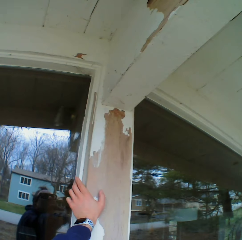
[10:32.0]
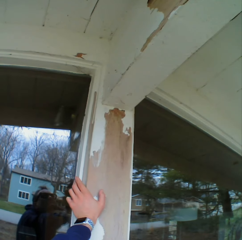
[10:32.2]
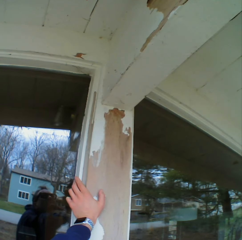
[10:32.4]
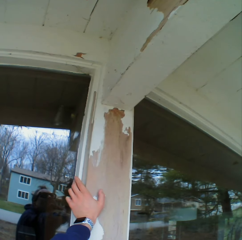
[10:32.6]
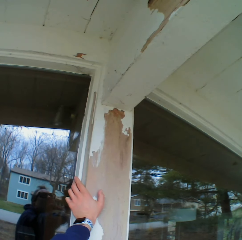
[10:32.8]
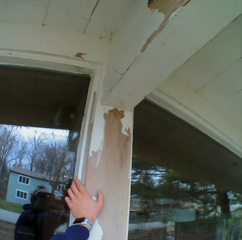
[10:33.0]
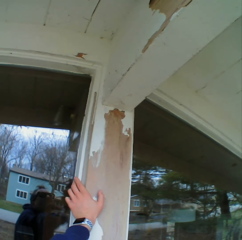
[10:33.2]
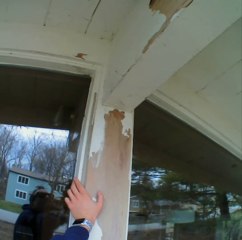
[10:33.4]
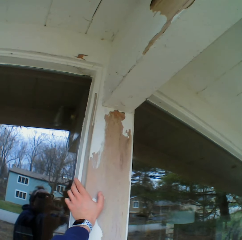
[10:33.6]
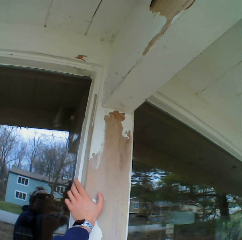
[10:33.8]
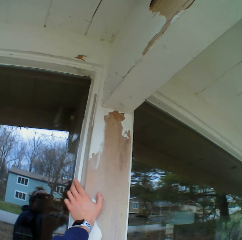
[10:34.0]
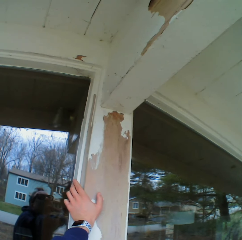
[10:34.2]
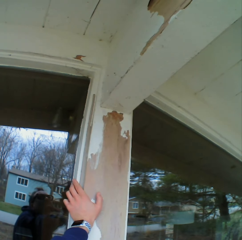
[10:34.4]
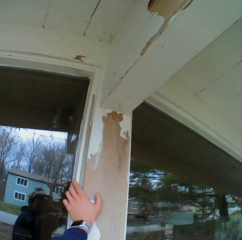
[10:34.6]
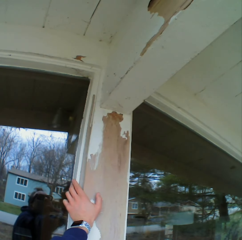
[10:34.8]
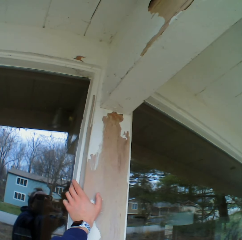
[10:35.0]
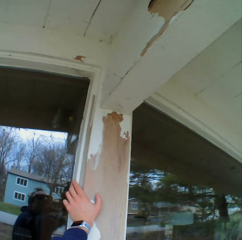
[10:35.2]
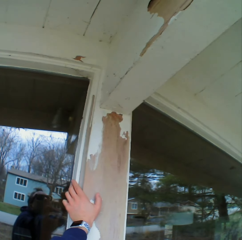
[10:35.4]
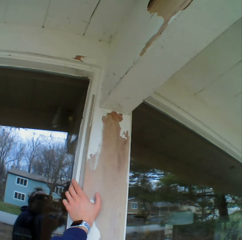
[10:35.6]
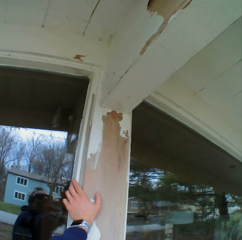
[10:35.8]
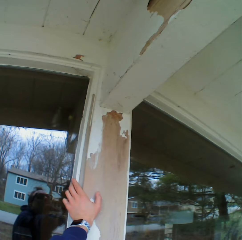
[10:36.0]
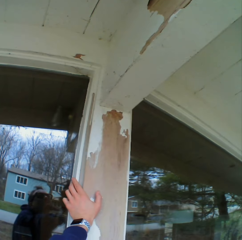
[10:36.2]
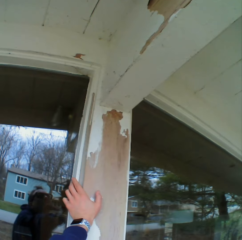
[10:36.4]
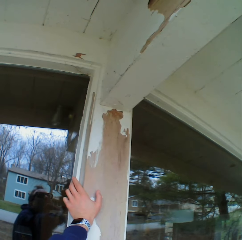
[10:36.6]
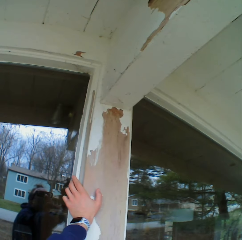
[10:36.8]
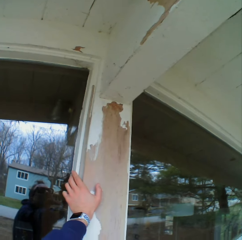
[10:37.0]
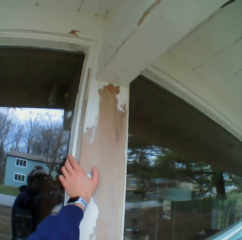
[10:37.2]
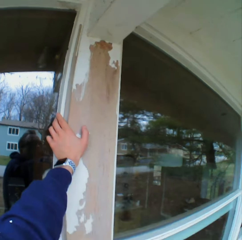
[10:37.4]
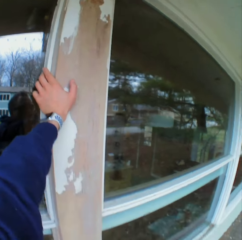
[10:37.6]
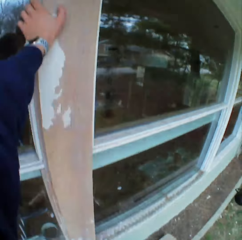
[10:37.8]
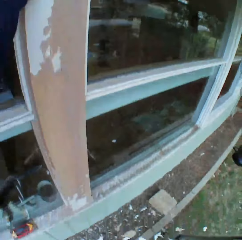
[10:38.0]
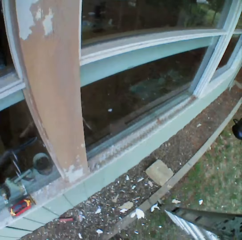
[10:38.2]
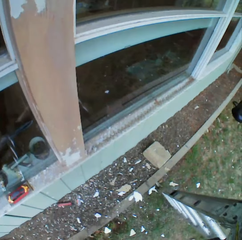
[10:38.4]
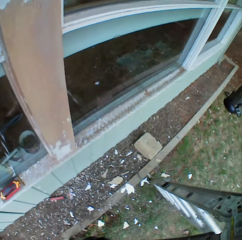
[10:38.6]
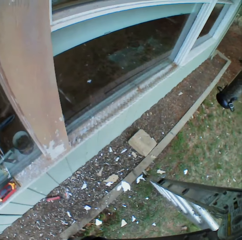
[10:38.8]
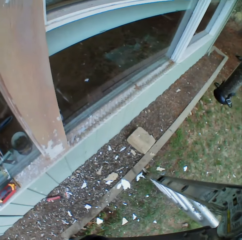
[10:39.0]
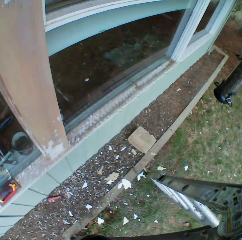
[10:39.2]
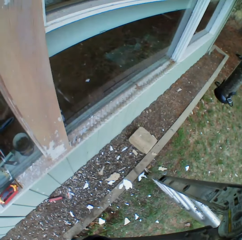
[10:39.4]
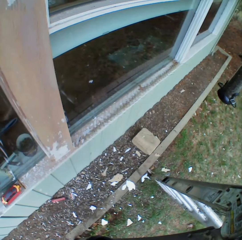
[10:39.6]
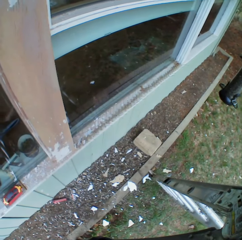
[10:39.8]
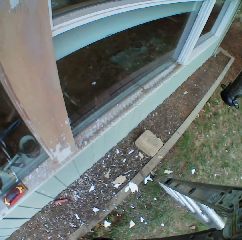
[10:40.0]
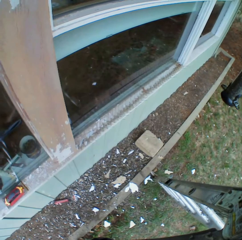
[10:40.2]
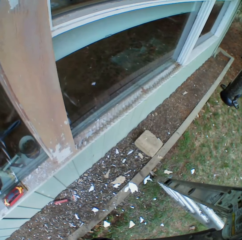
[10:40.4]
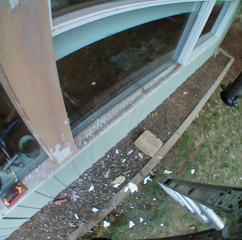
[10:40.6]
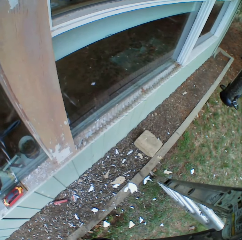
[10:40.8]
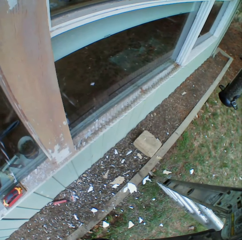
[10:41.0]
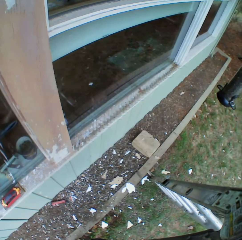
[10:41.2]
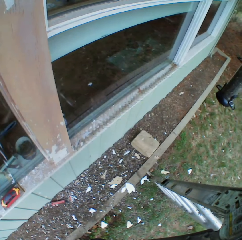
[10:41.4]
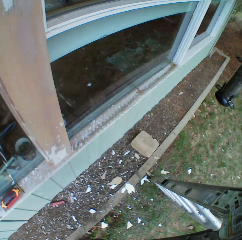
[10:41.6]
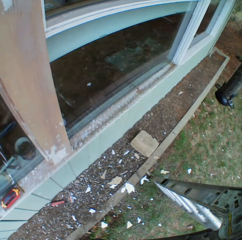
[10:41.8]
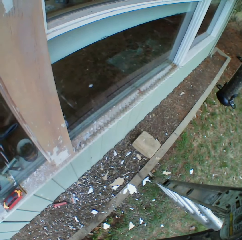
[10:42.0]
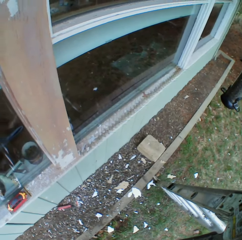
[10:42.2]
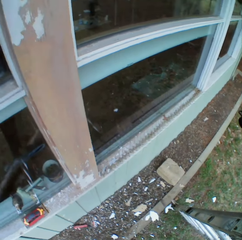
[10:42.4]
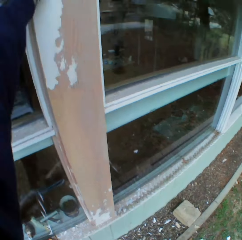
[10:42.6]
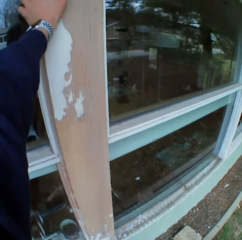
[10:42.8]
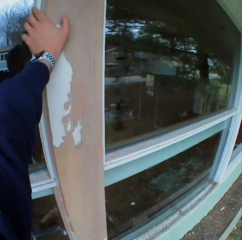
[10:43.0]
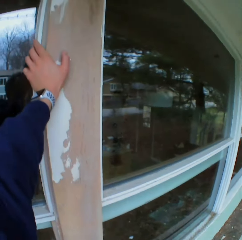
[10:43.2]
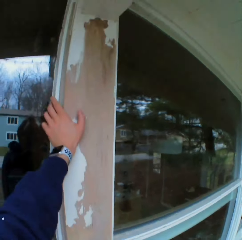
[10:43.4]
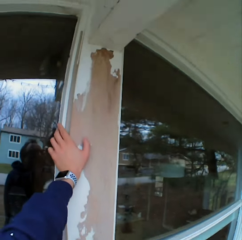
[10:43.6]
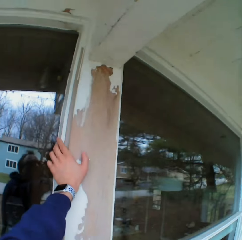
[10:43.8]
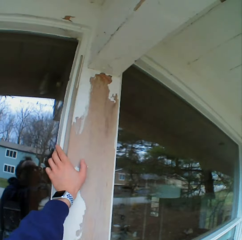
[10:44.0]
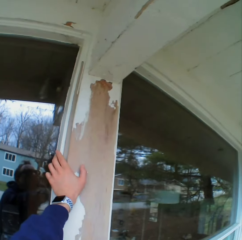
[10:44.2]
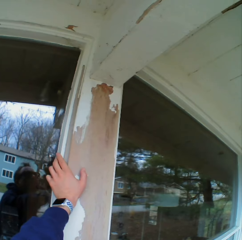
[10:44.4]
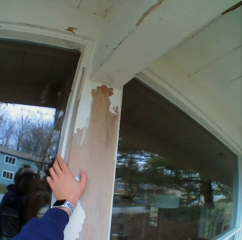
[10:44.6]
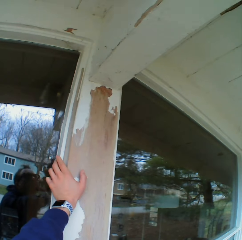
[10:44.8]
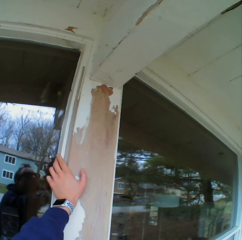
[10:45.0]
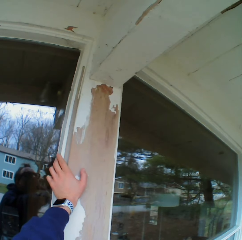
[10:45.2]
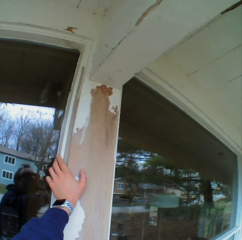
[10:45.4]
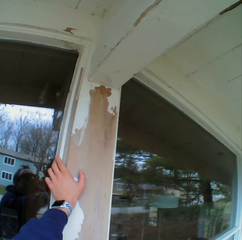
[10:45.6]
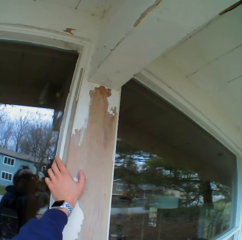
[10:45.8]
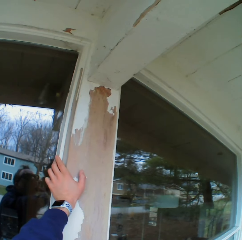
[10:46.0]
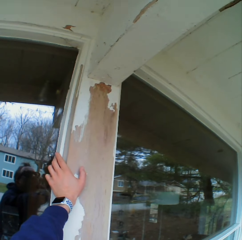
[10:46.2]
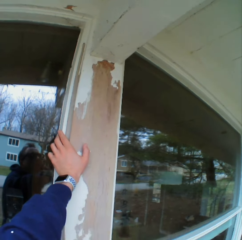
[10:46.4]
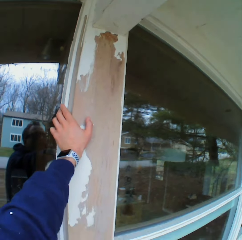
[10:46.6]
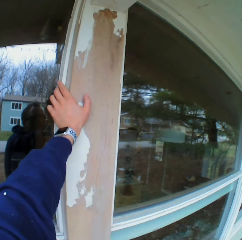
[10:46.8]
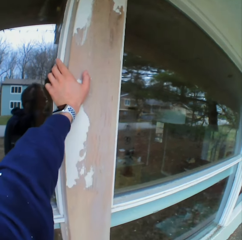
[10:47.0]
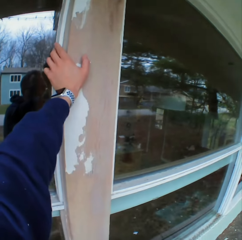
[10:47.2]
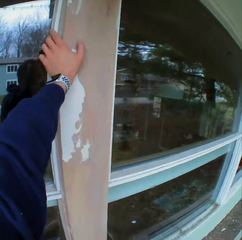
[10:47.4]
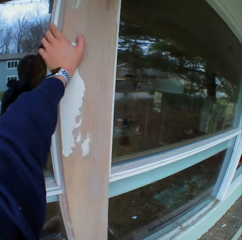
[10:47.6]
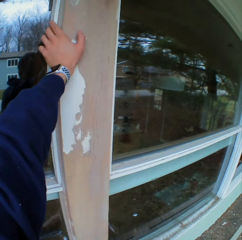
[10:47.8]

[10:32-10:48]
The camera wearer looks down on the ground. They look at the roof. They look at the column.

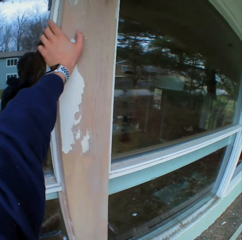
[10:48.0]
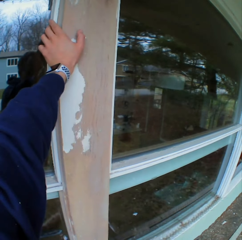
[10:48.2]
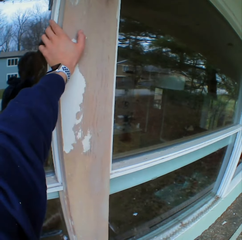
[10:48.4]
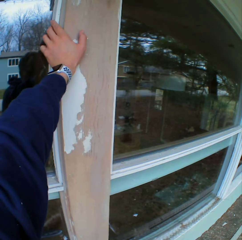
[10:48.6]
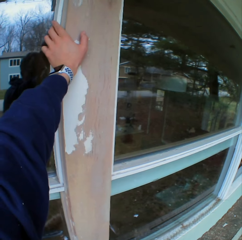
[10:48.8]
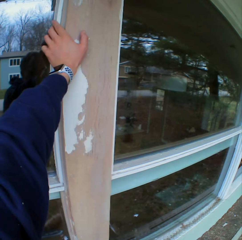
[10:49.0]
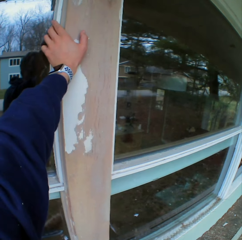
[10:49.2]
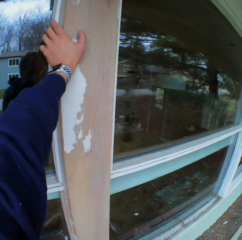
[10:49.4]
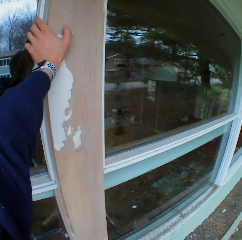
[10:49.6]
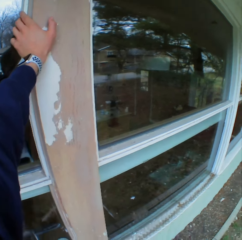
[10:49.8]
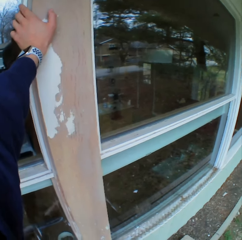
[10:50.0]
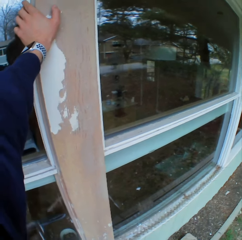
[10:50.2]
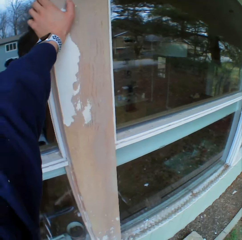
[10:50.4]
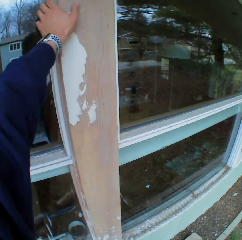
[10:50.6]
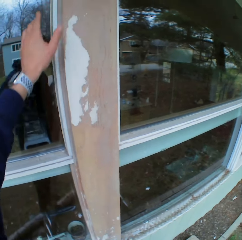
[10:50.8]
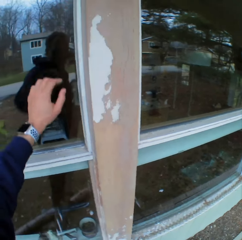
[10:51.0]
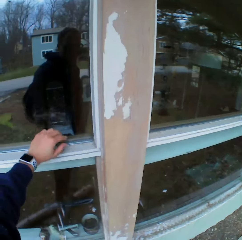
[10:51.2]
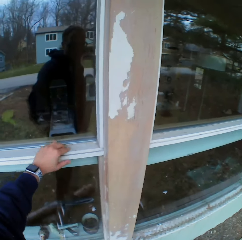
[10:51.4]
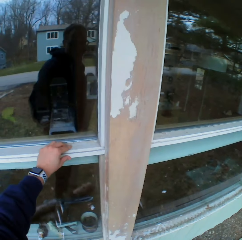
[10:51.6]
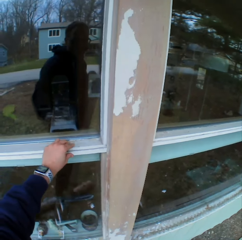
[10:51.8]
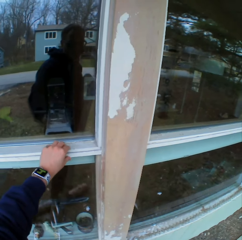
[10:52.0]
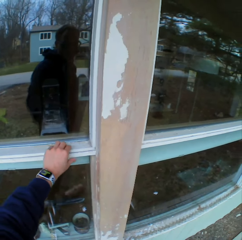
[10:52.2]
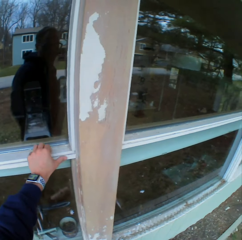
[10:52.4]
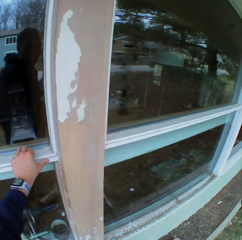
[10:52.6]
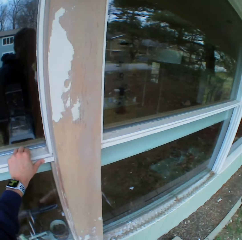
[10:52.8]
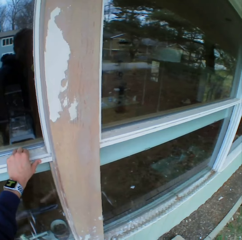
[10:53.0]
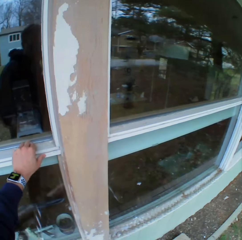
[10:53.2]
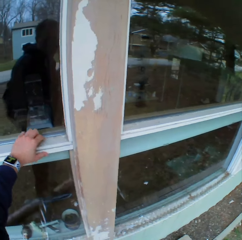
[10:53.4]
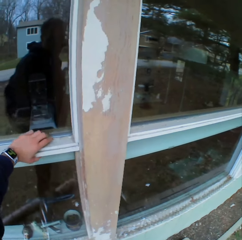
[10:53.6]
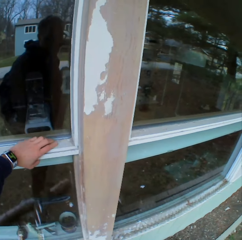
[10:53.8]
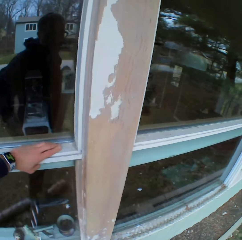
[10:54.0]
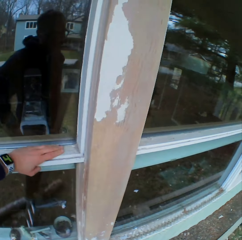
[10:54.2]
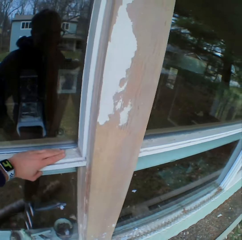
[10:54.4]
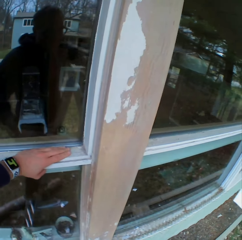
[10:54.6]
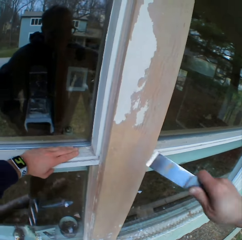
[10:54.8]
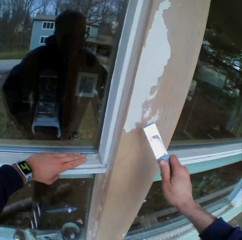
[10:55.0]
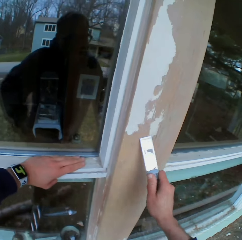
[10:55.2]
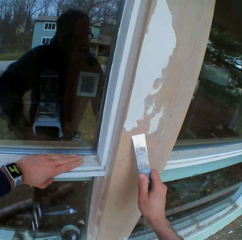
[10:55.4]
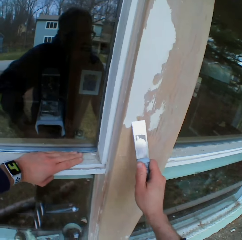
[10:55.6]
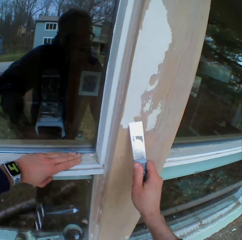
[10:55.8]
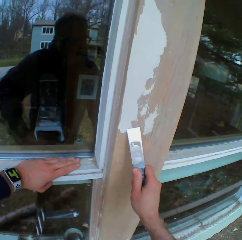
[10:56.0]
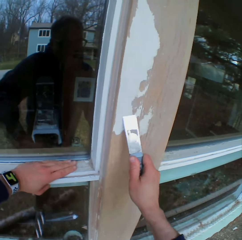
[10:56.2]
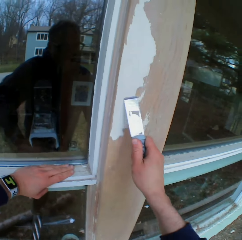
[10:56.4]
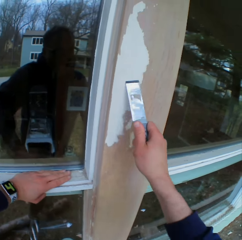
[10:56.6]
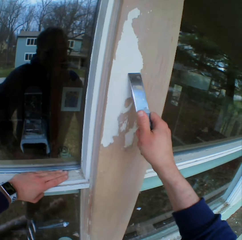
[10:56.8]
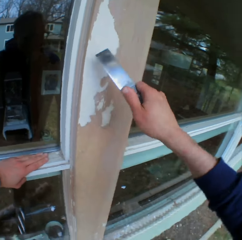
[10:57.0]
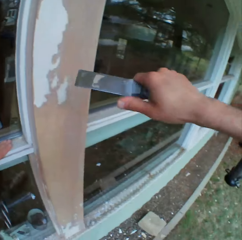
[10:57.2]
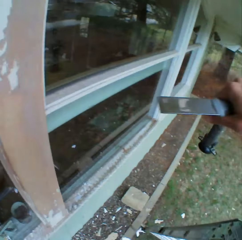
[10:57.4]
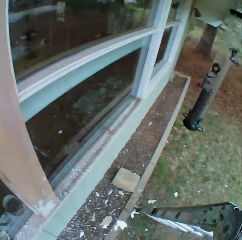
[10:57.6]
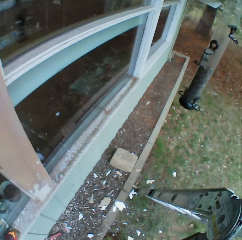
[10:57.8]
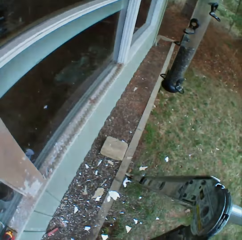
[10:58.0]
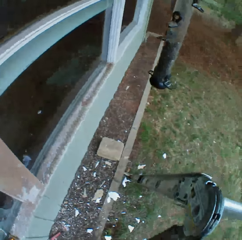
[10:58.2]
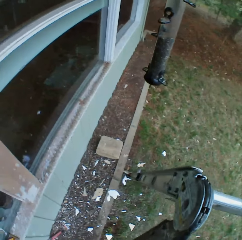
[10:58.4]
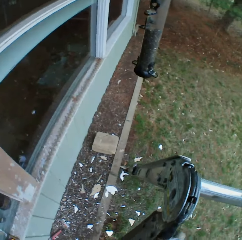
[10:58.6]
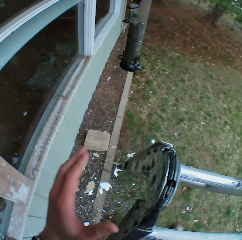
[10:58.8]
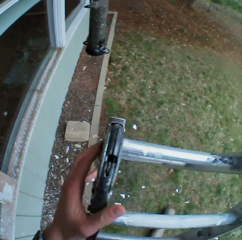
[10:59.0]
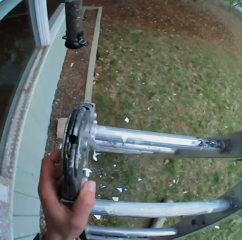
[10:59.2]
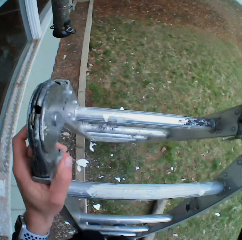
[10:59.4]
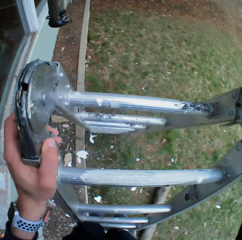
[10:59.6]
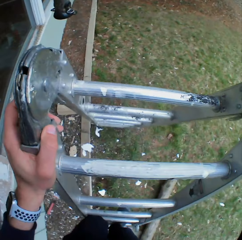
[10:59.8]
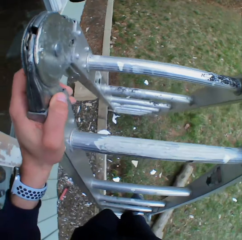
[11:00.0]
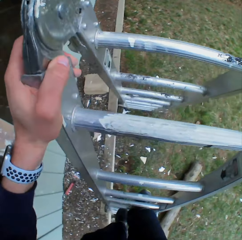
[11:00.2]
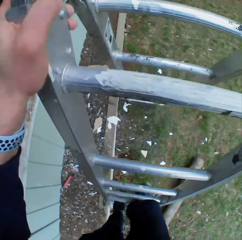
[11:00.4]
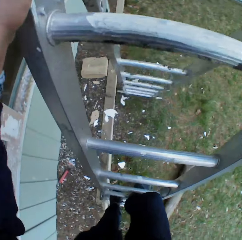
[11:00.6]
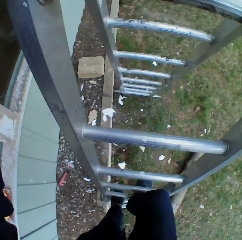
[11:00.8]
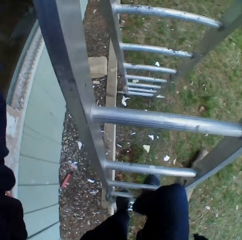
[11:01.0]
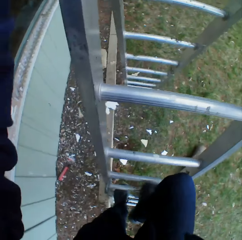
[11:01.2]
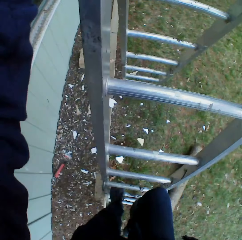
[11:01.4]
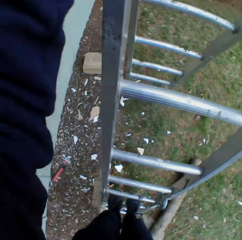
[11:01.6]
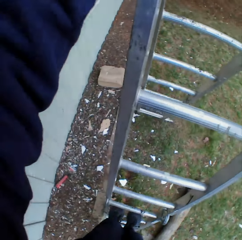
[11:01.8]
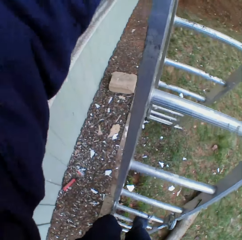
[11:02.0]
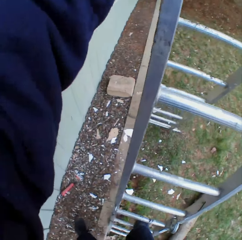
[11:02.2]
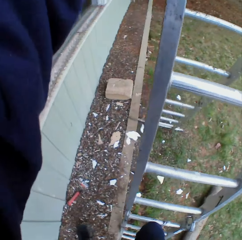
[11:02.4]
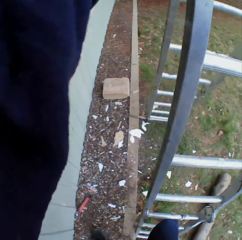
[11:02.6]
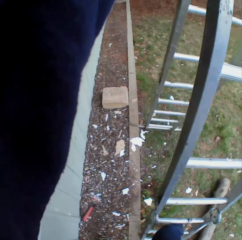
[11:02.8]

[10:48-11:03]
The camera wearer touches the wood on the window with his left hand. He scrapes the wall. He removes the dried paint on the wall with a chisel. He goes down the ladder.
